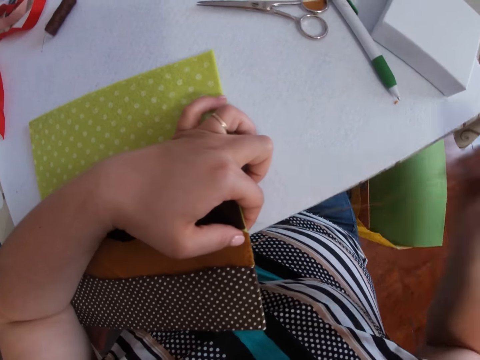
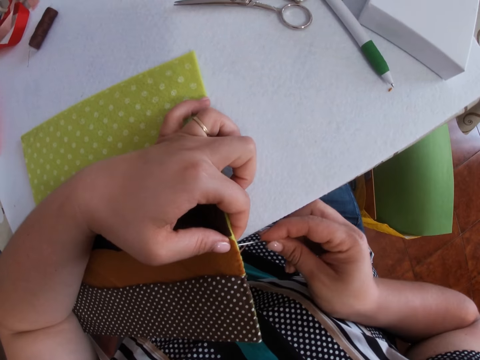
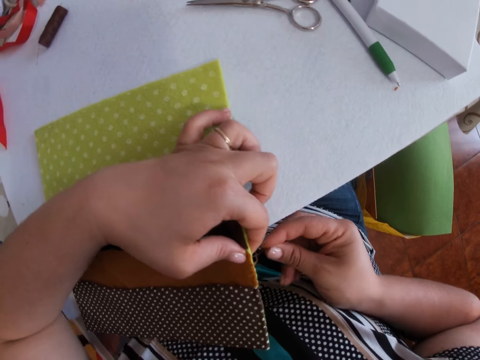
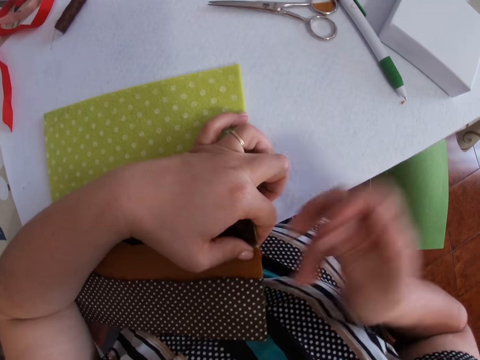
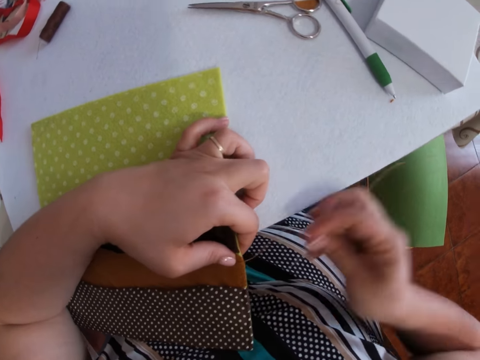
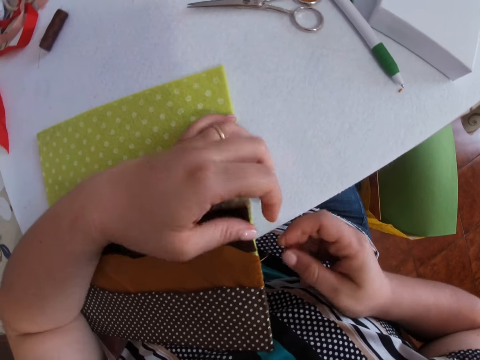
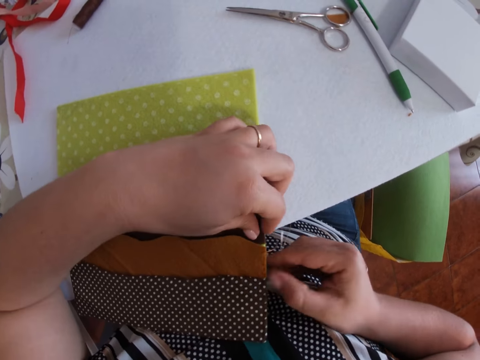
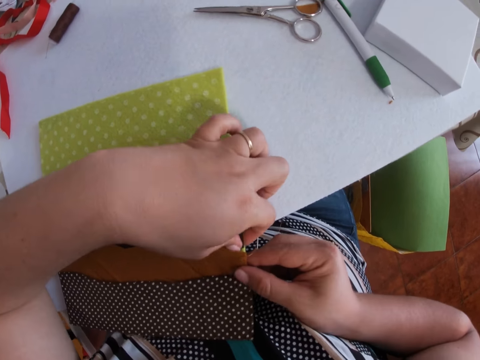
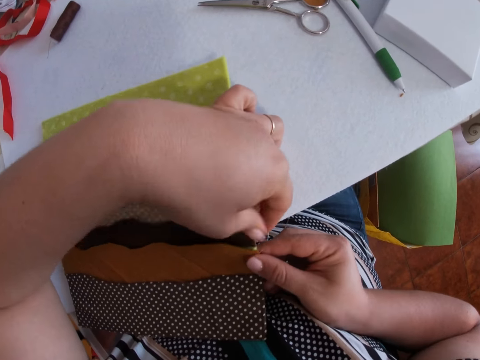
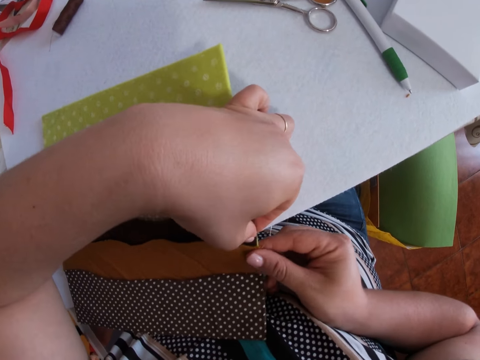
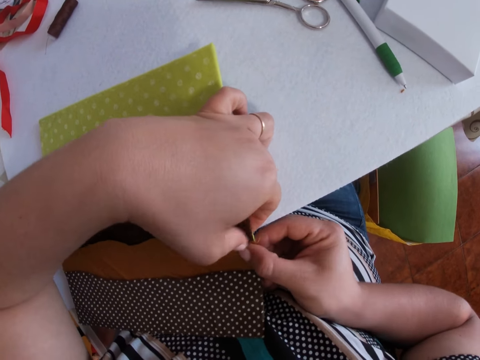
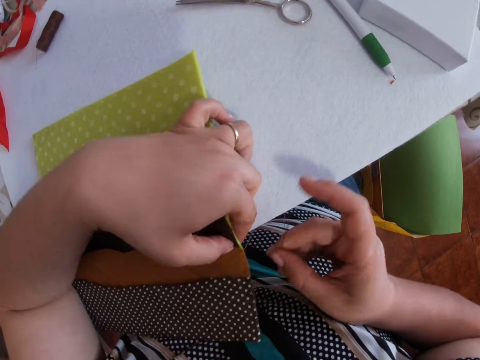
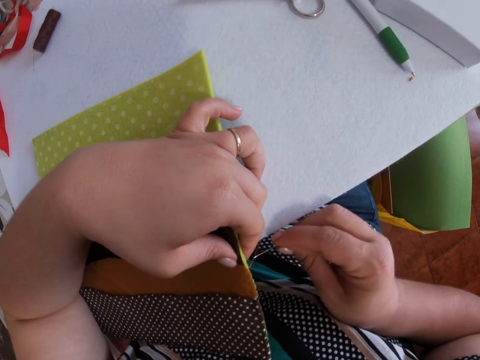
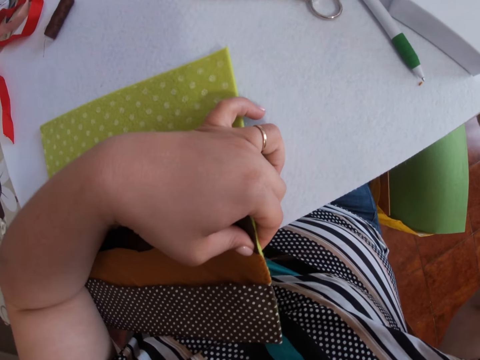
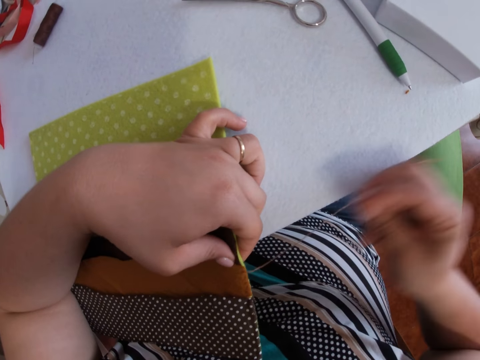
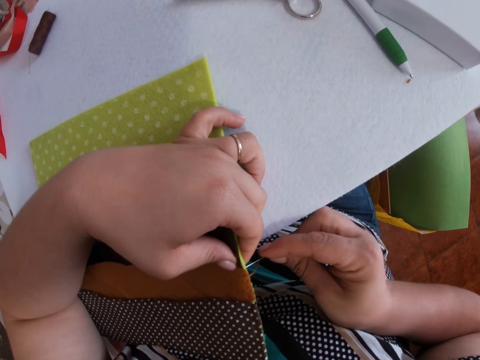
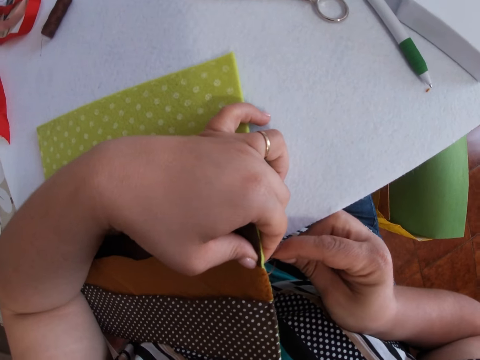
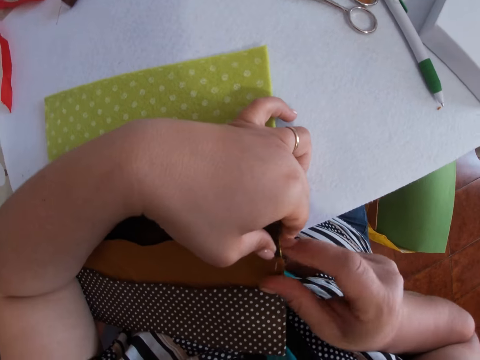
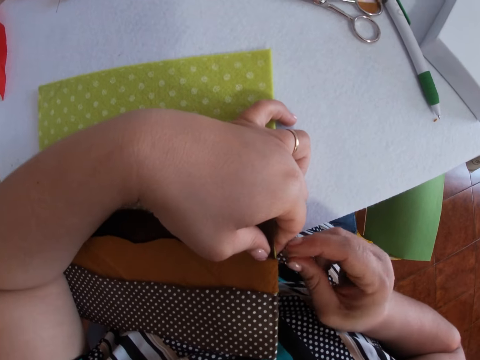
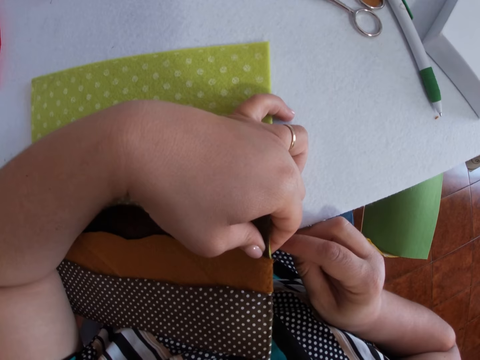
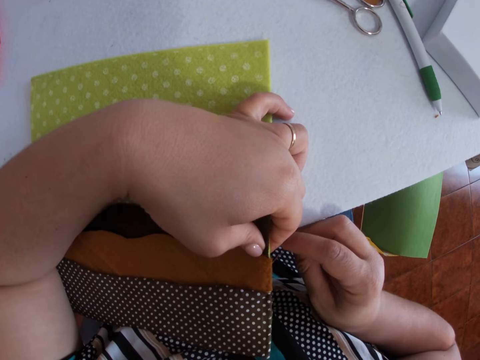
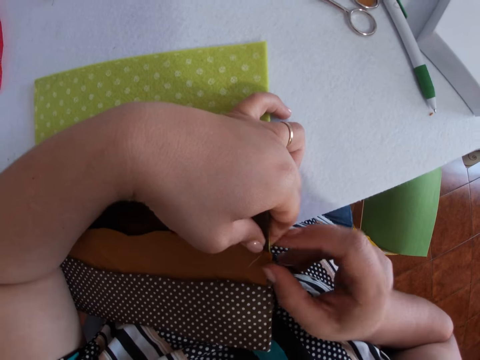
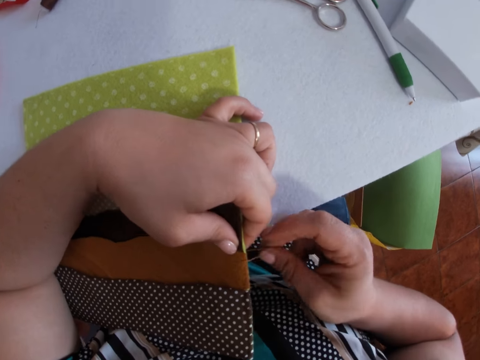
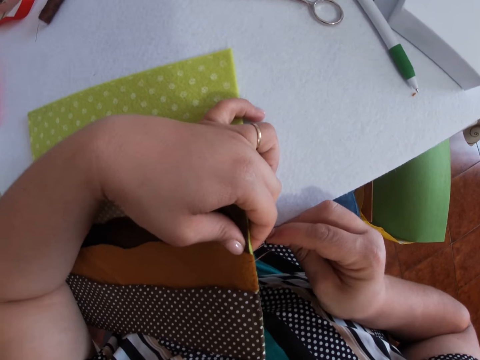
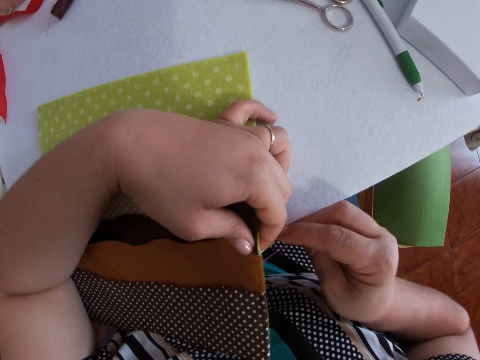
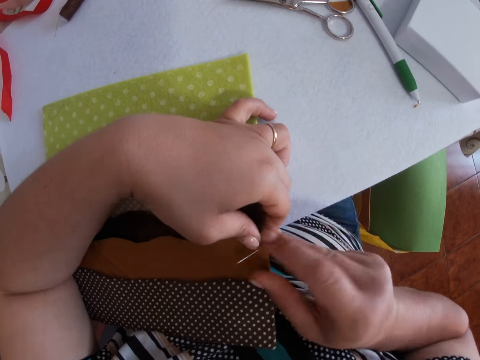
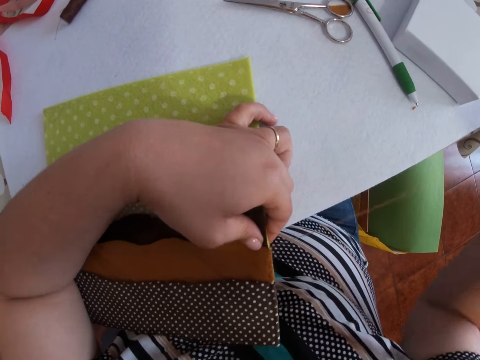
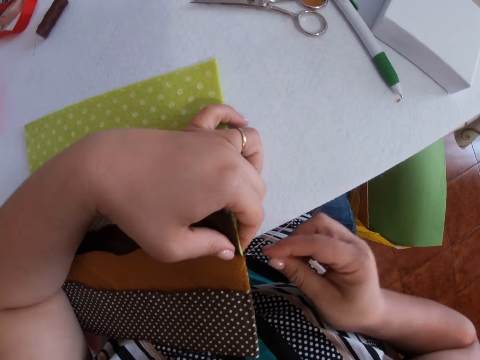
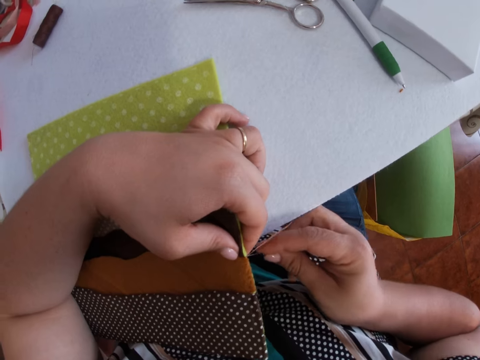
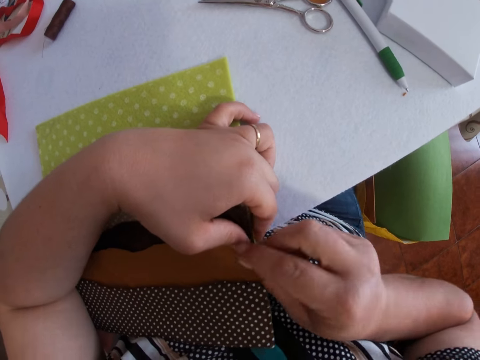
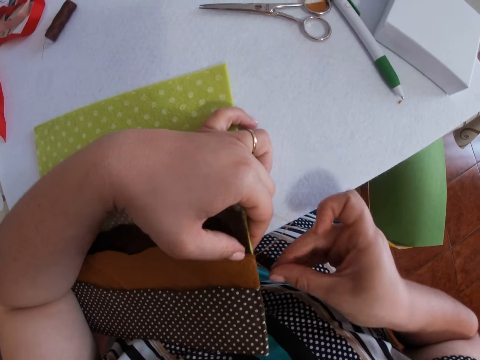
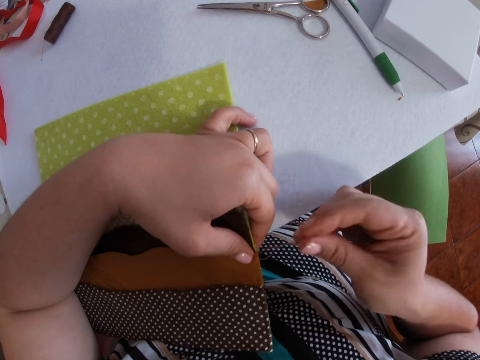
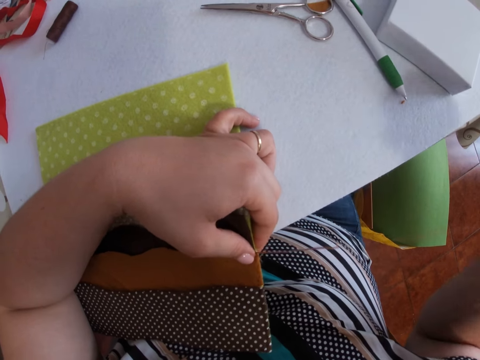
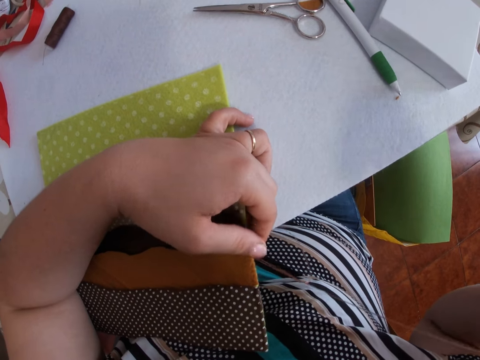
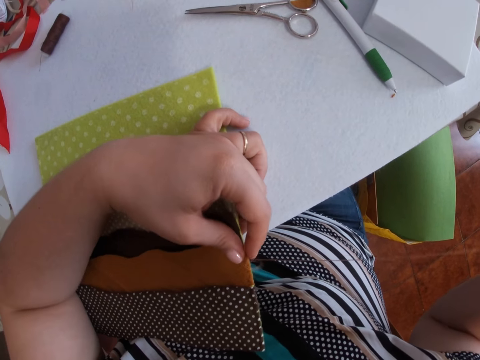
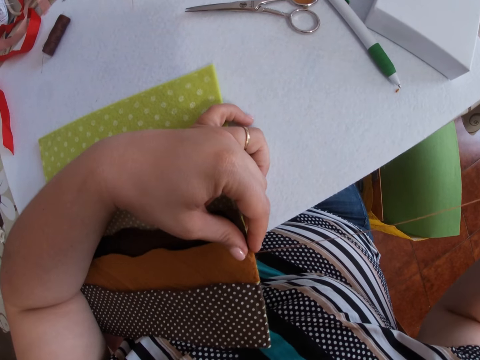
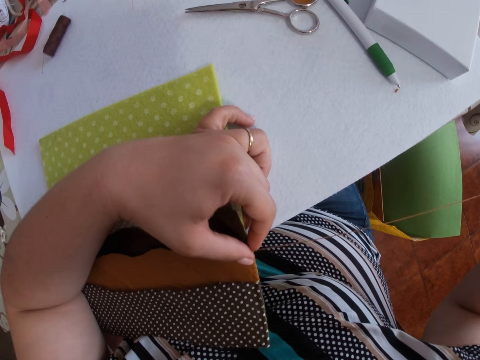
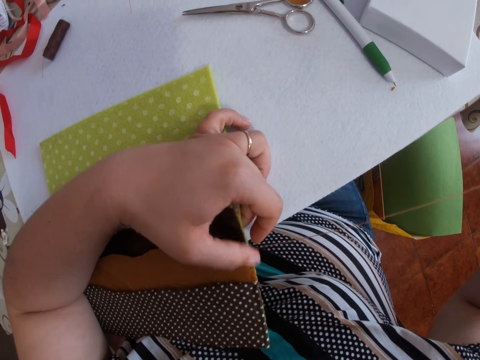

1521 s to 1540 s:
The camera wearer pulls a thread with a needle. They pierce the needle in a material. They pull the thread with the needle. They handle the material. They adjust the edge of the fabric with both hands. They sew the fabric with the needle and thread with both hands. They pierce the needle in the material. They pierce the needle in the material repeatedly. They pull the thread with the needle. They pierce the needle in the material. They pull the thread with the needle.

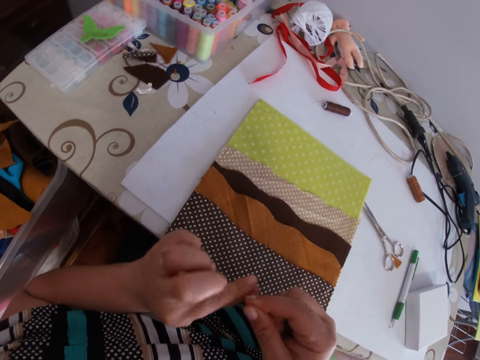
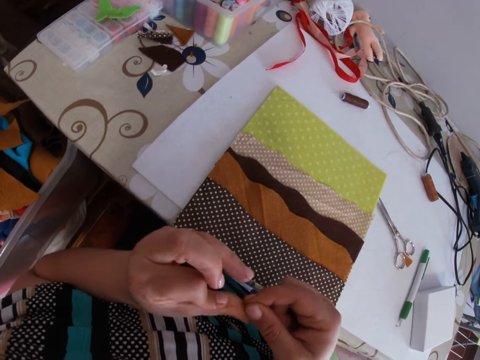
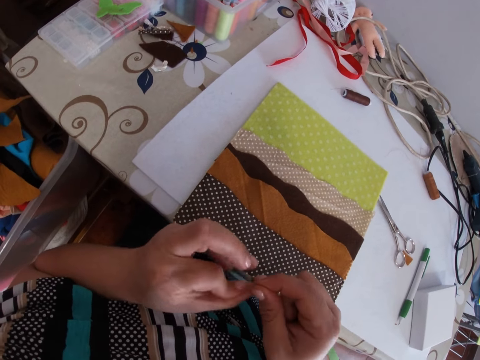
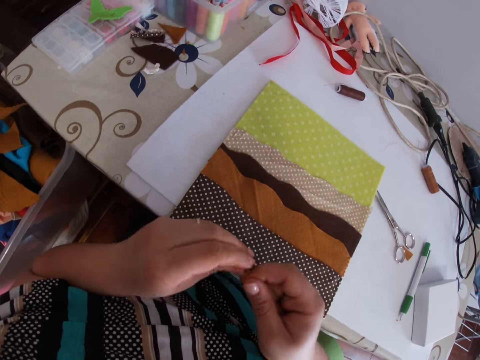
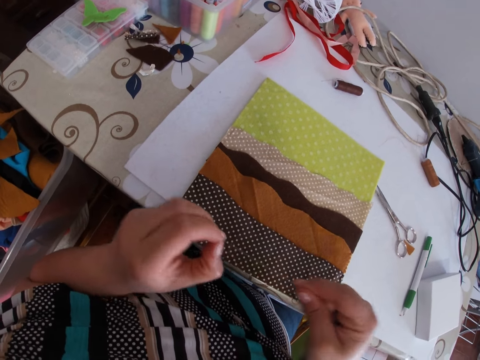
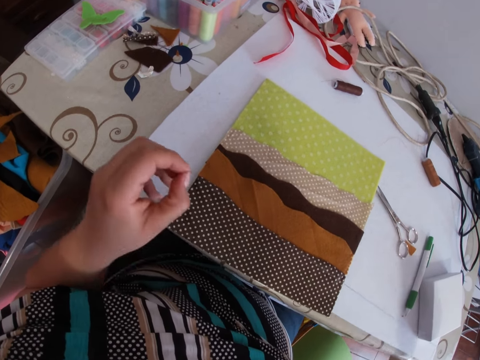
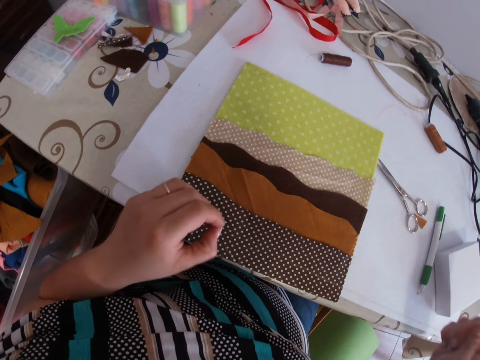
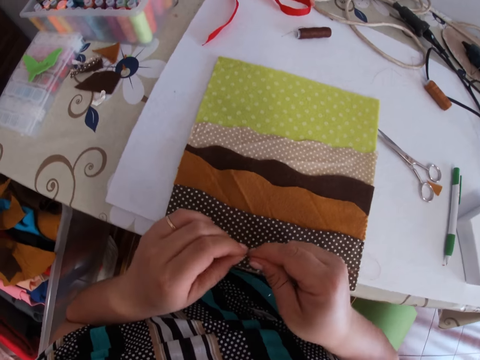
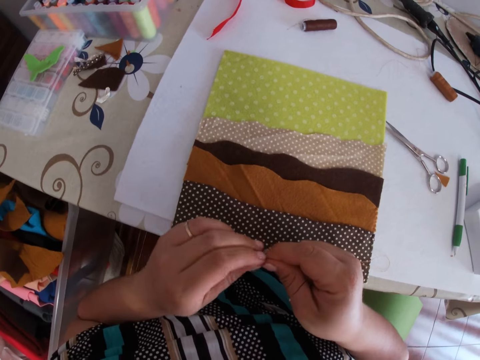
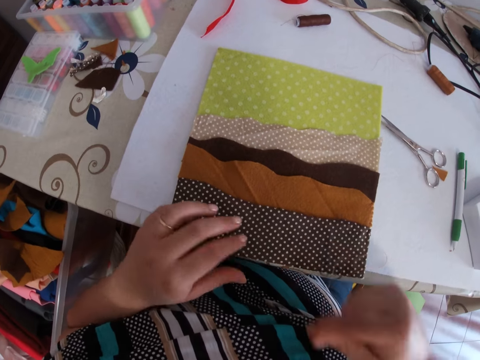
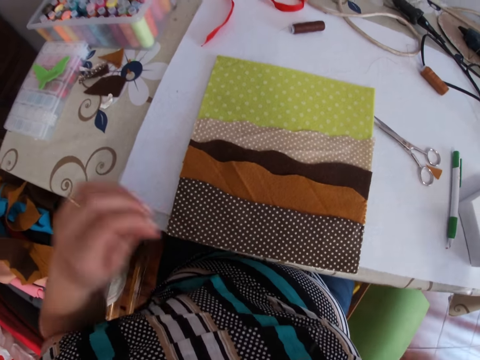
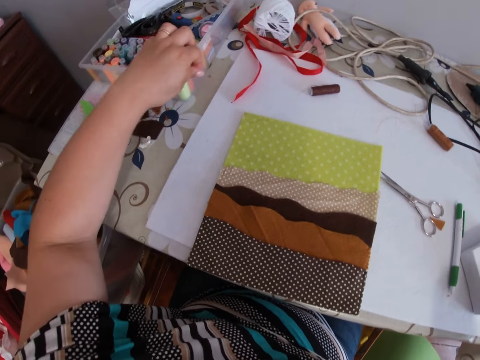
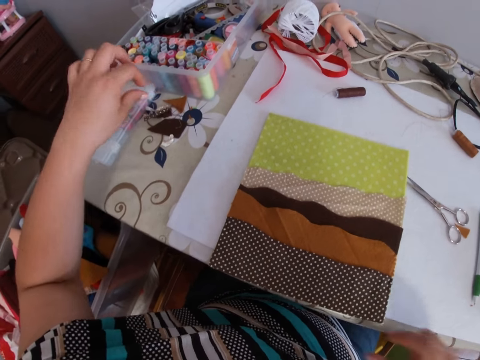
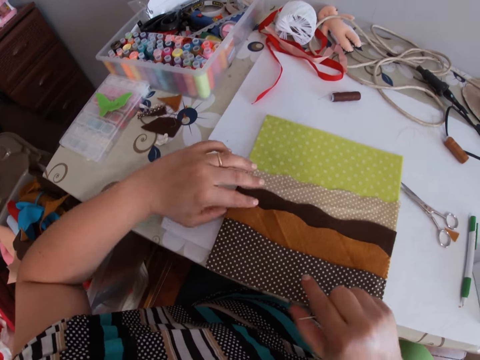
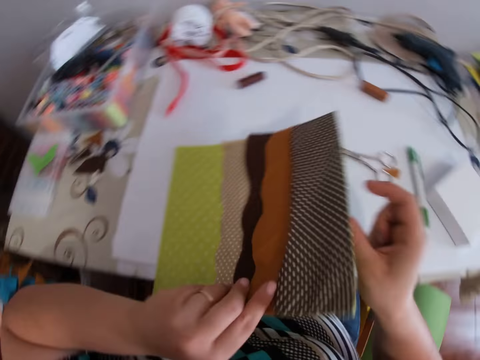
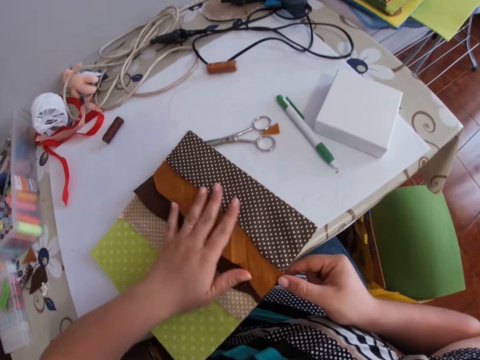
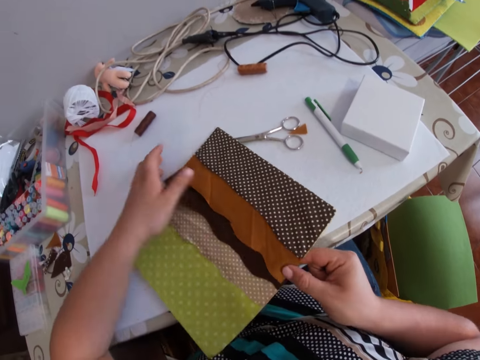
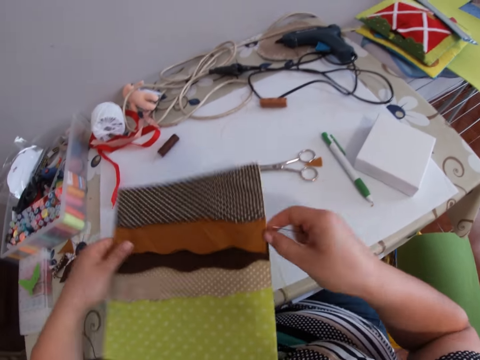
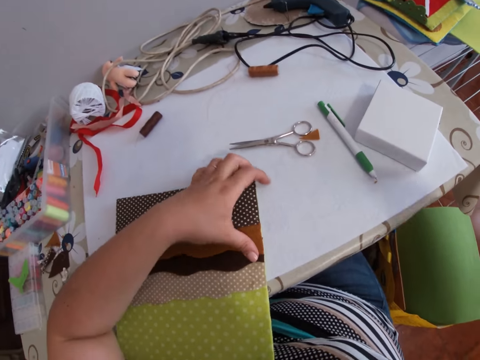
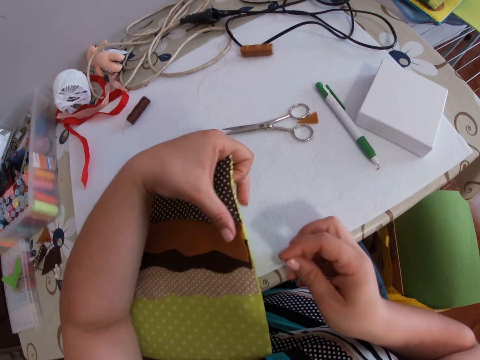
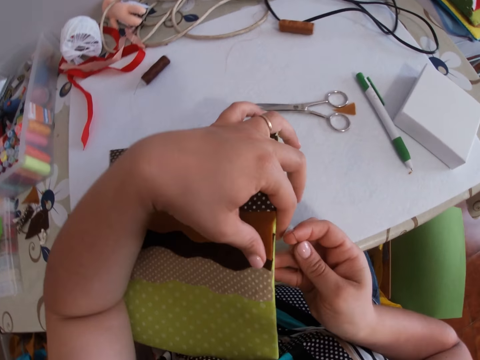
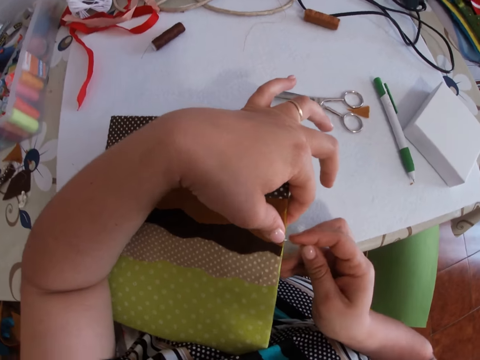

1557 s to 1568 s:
The camera wearer tightens the thread with both hands. They tie the thread on a finger. They pull the thread. They handle the thread. They adjust the fabric with both hands. They turn the material. They smoothen the fabric with the left hand. They press the material. They move the material.
